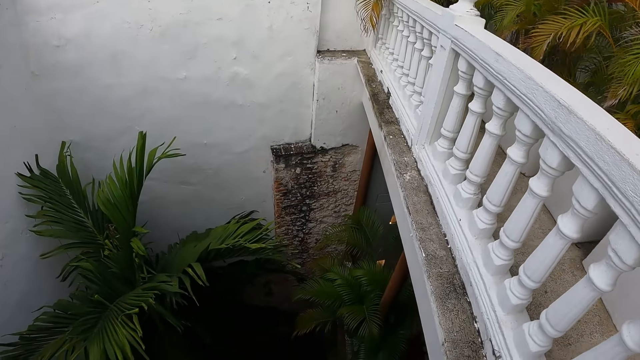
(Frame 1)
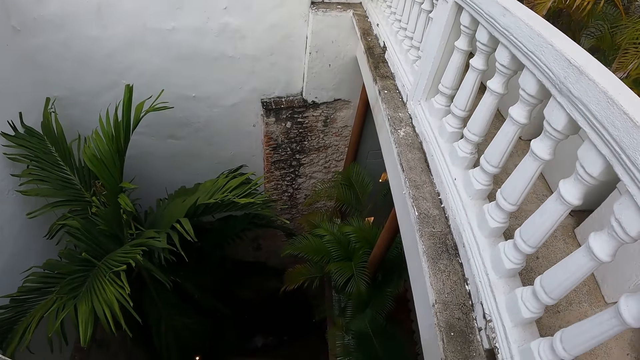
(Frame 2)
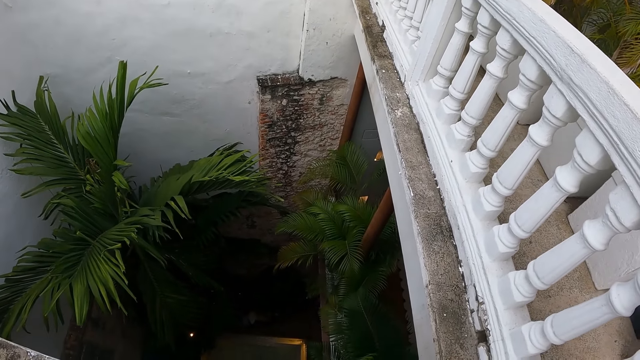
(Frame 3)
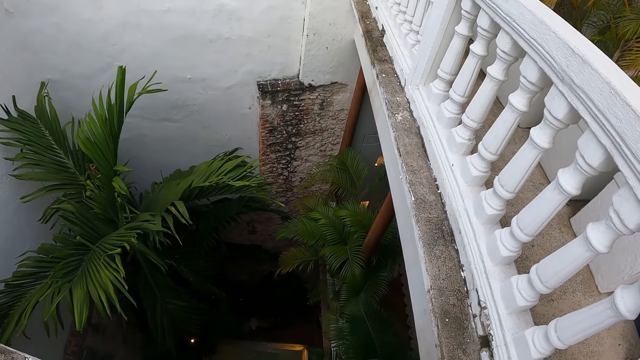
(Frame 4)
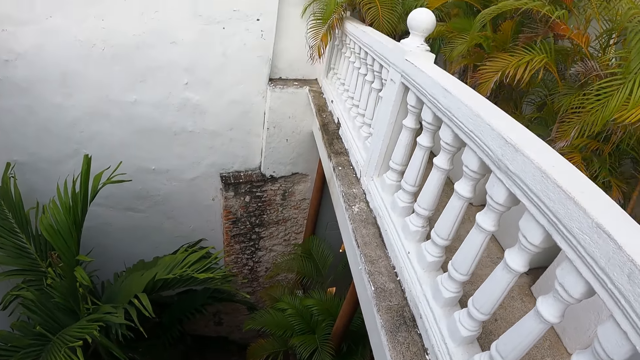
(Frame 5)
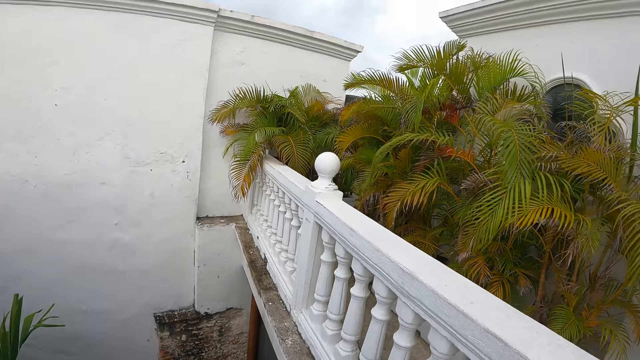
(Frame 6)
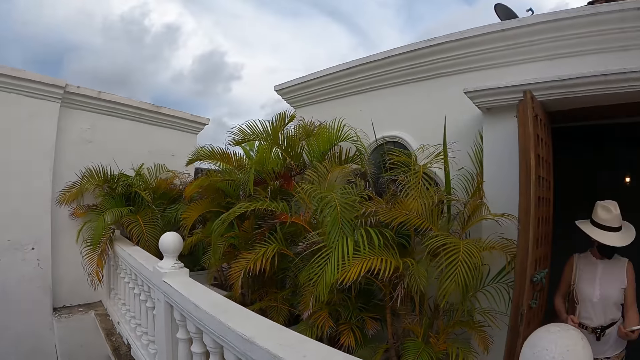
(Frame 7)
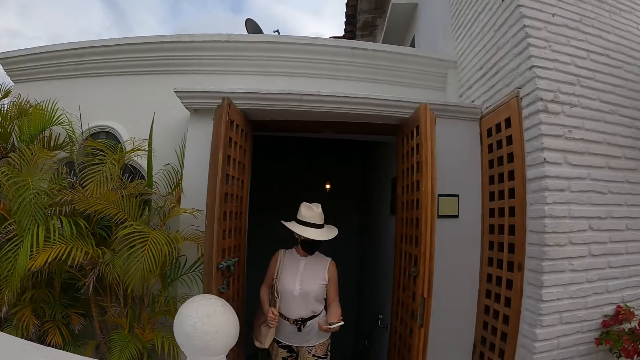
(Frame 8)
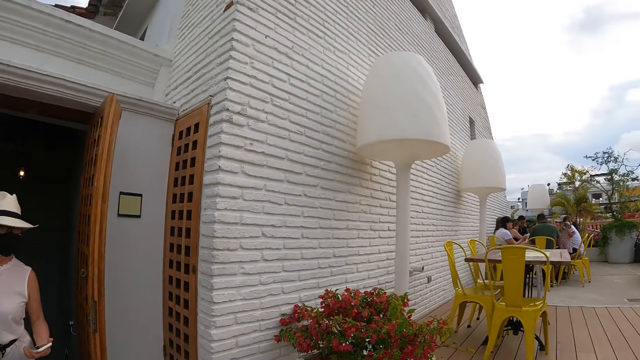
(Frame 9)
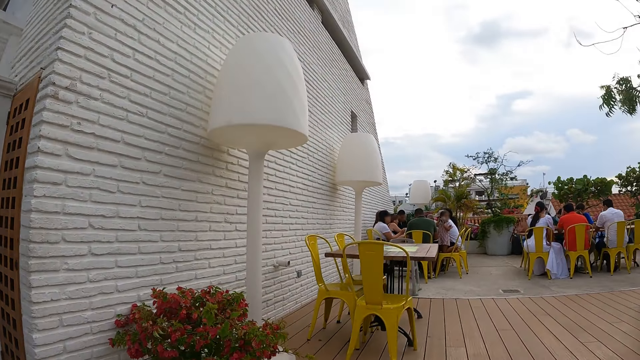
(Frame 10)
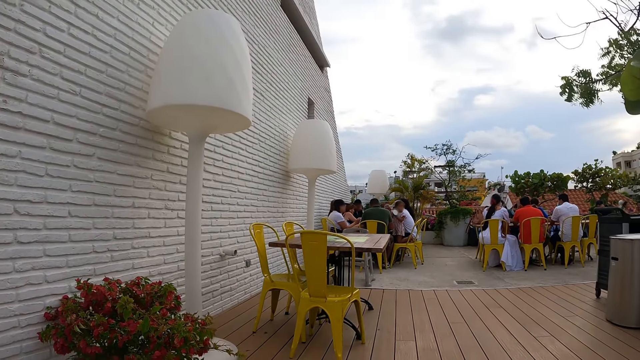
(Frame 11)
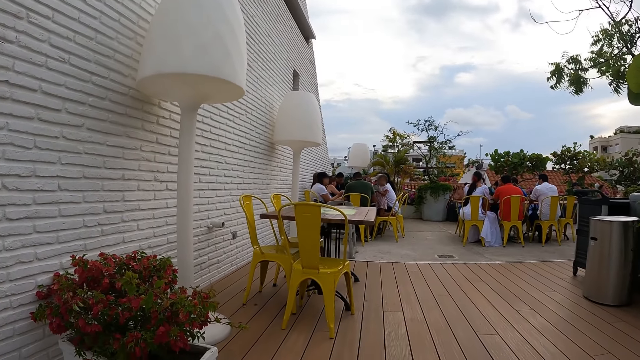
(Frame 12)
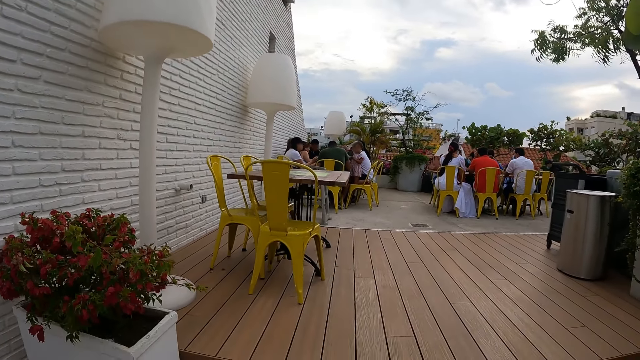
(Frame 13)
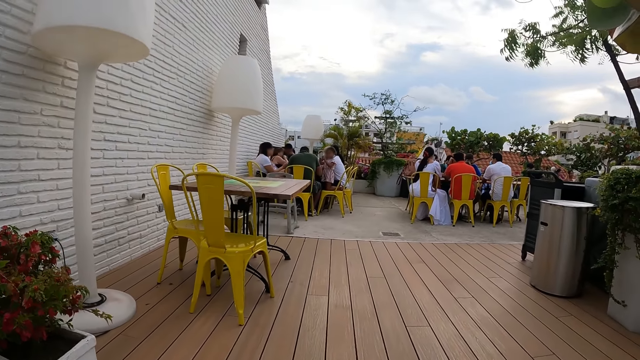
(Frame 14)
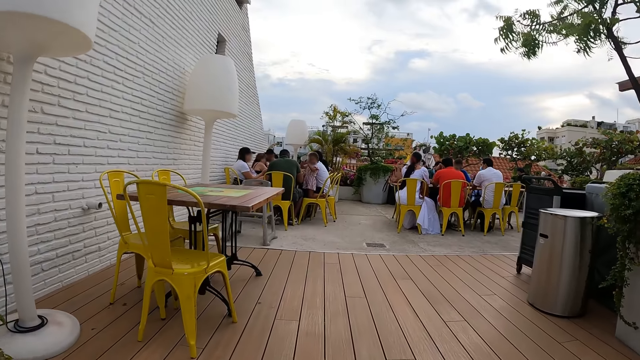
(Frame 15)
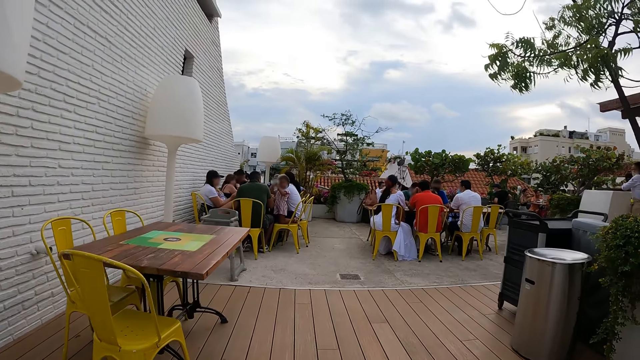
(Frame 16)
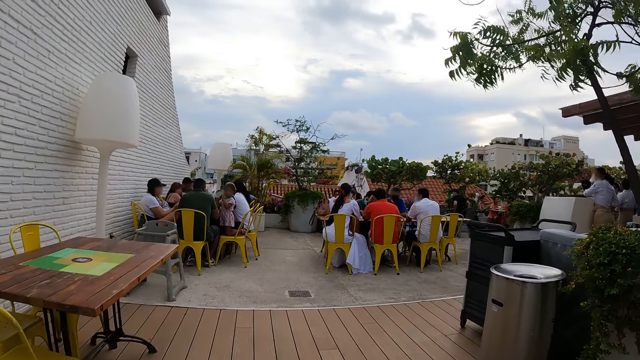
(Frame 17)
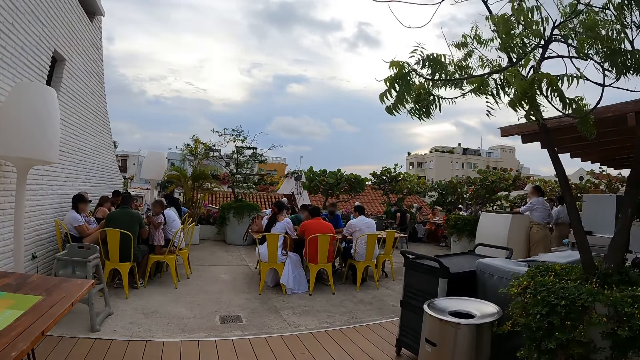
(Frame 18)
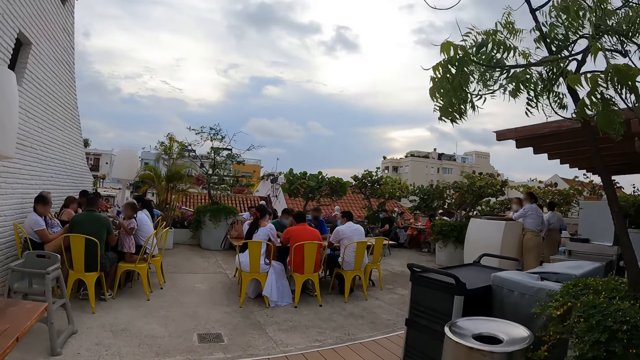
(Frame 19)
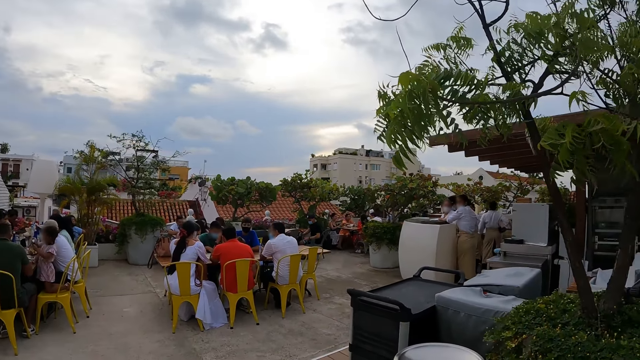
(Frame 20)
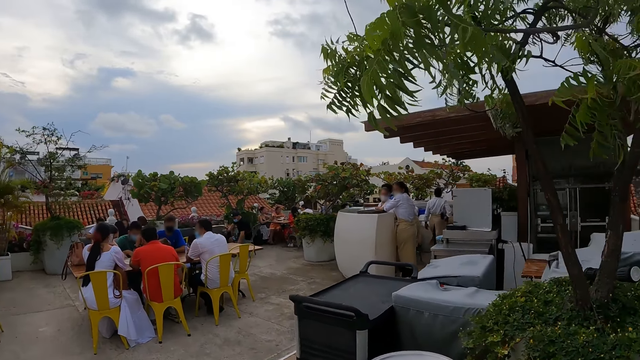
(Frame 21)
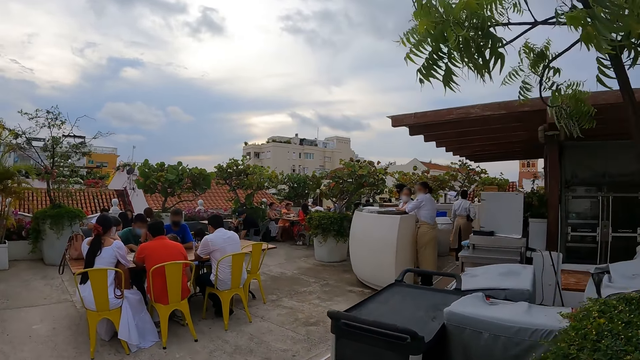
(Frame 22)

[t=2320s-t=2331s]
The camera wearer looks downstairs through the balcony. They look around the restaurant and walk around the restaurant.

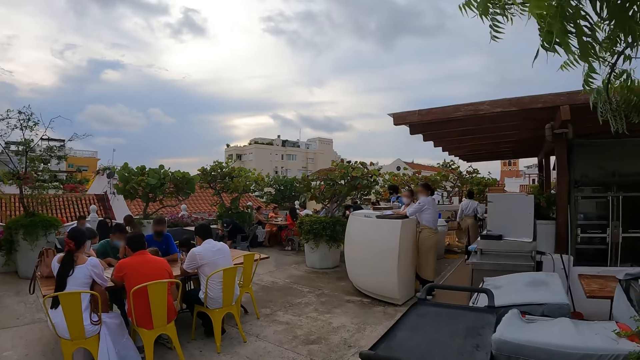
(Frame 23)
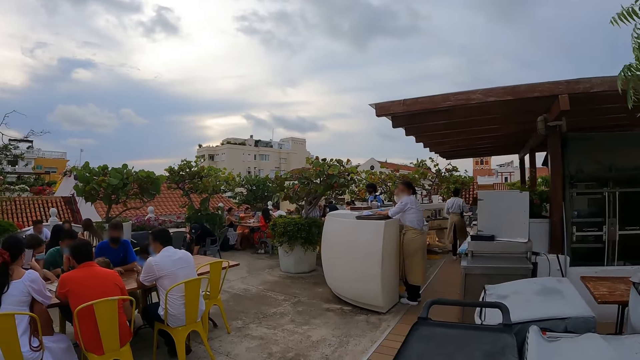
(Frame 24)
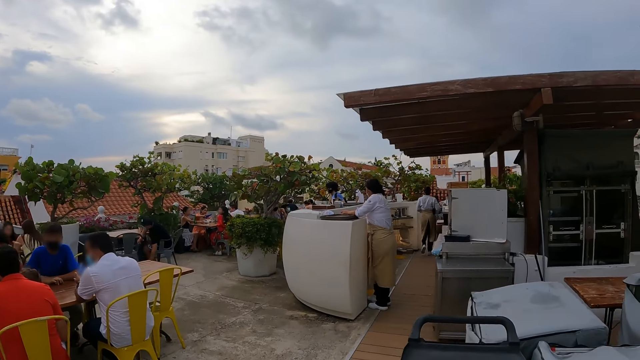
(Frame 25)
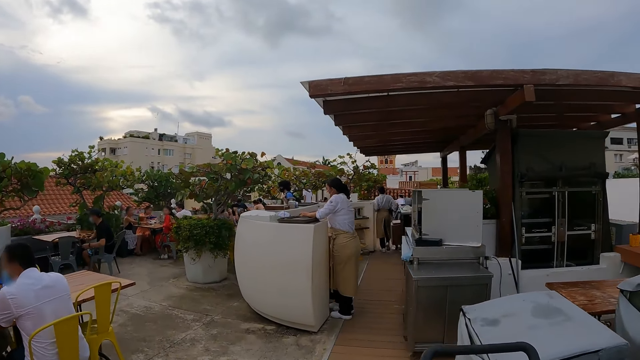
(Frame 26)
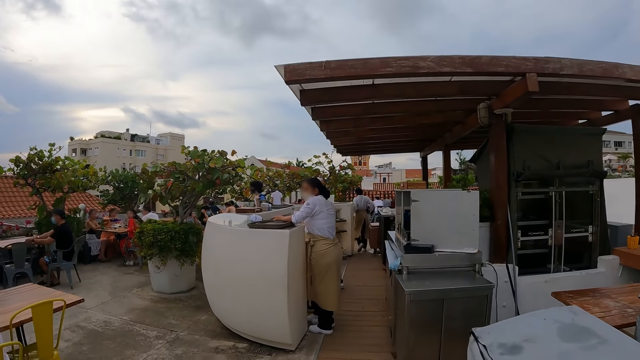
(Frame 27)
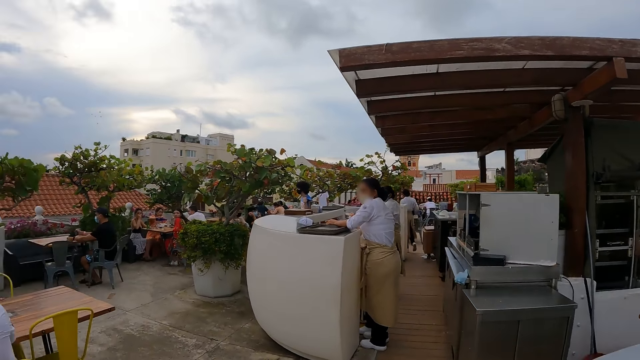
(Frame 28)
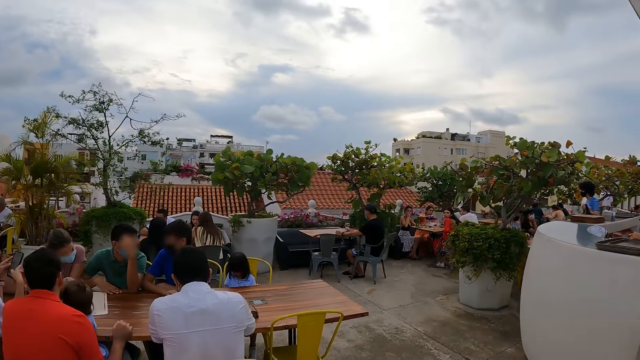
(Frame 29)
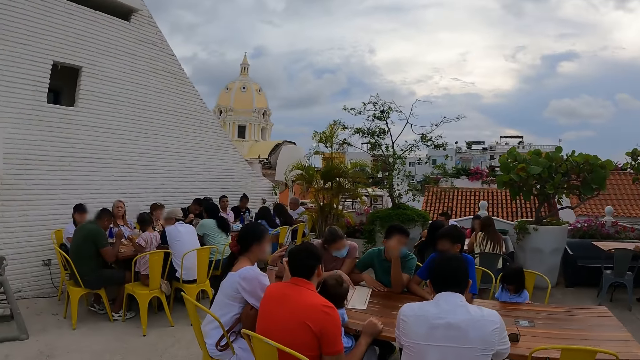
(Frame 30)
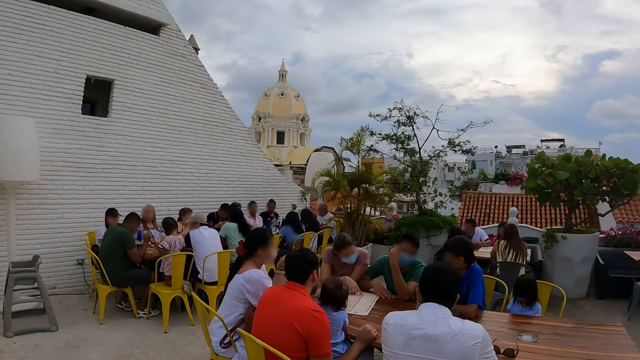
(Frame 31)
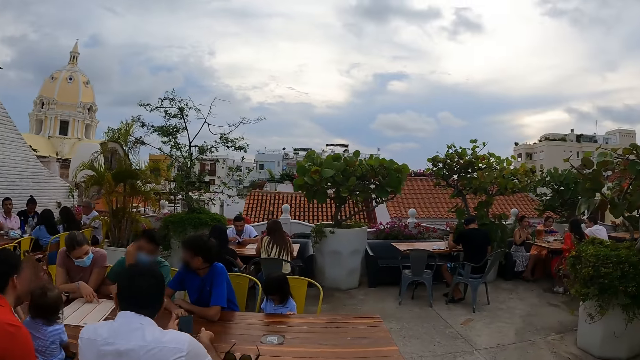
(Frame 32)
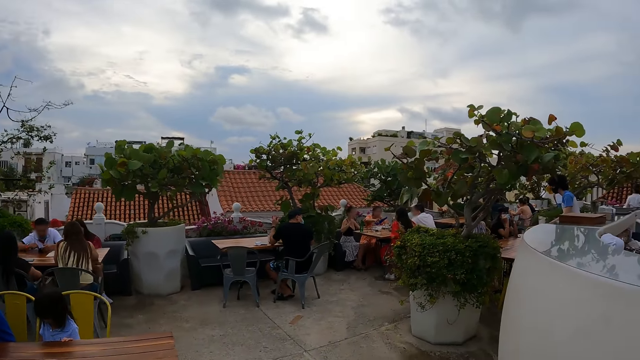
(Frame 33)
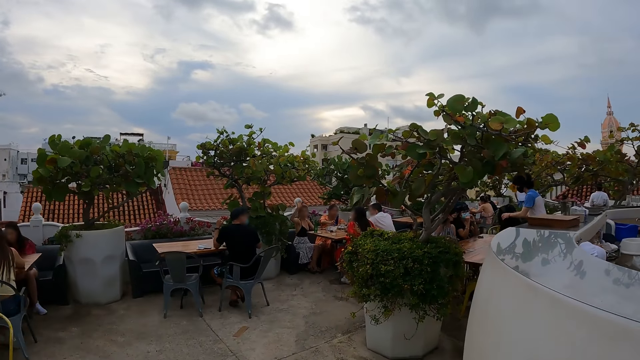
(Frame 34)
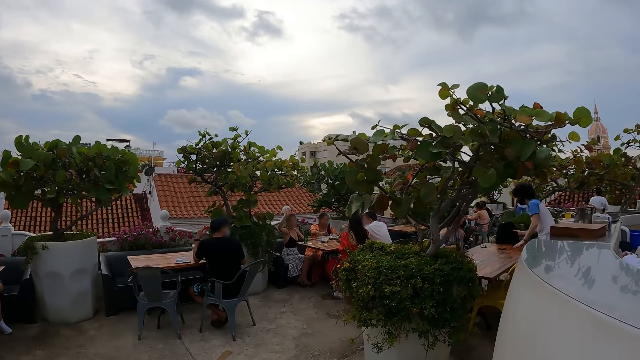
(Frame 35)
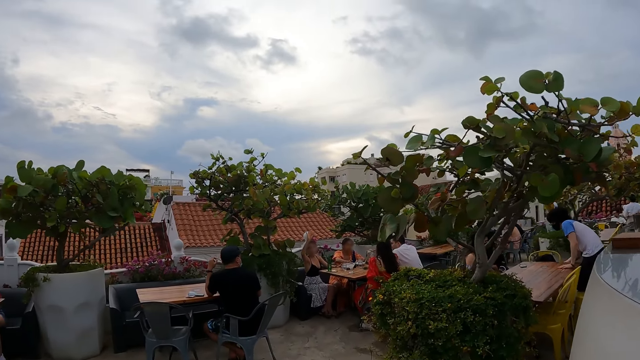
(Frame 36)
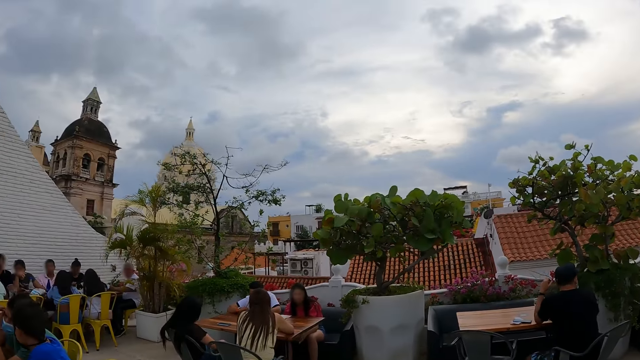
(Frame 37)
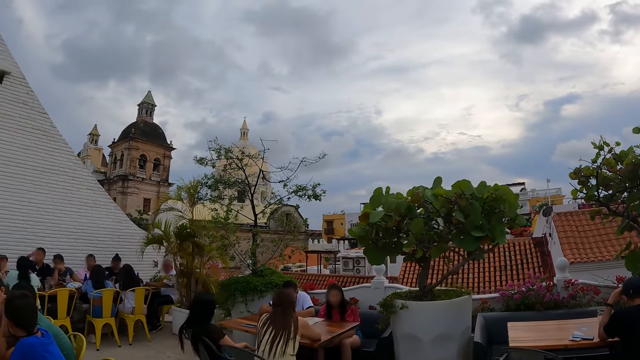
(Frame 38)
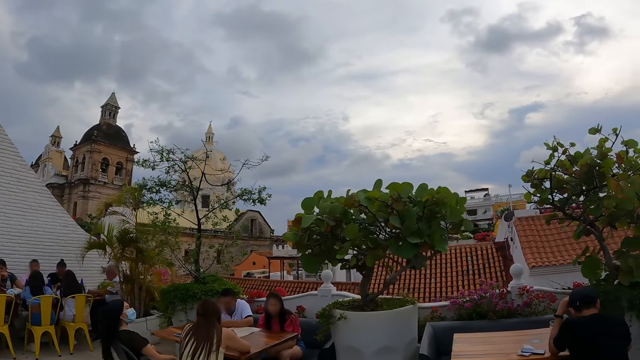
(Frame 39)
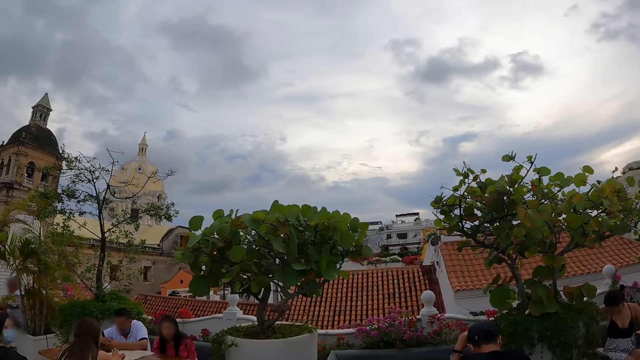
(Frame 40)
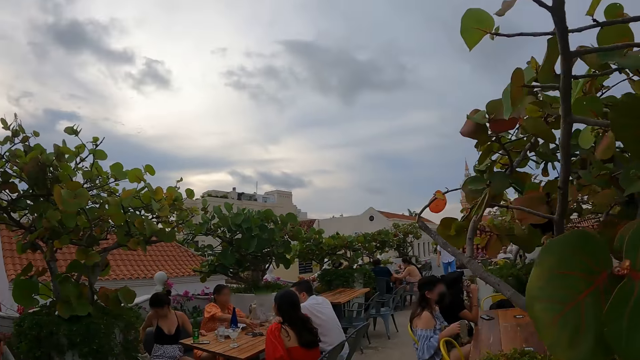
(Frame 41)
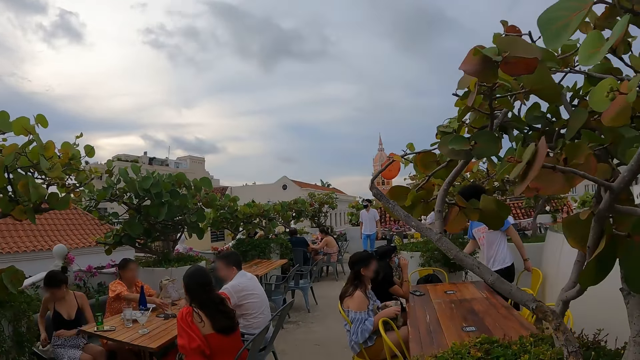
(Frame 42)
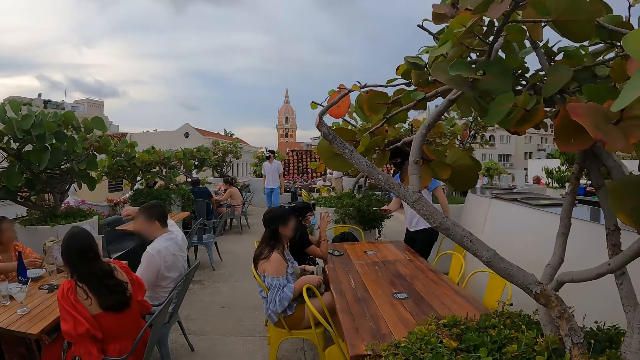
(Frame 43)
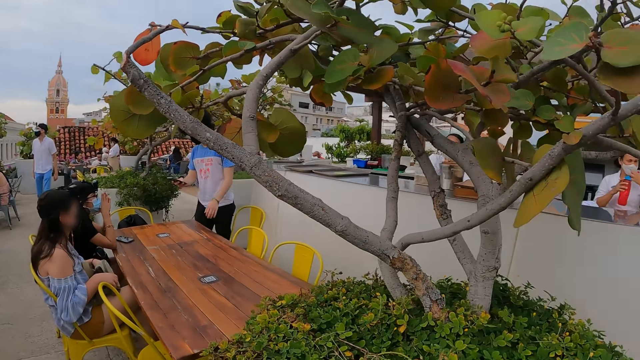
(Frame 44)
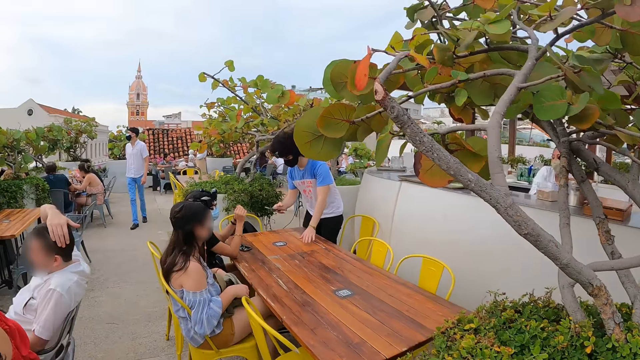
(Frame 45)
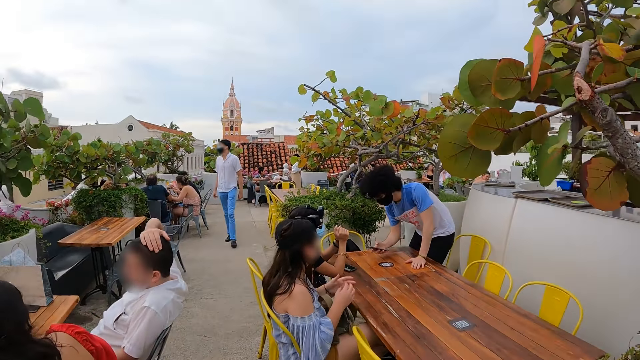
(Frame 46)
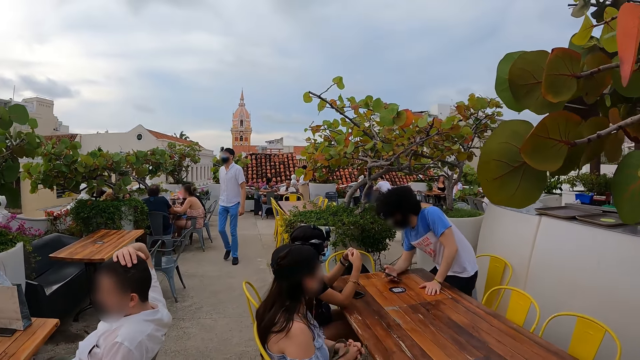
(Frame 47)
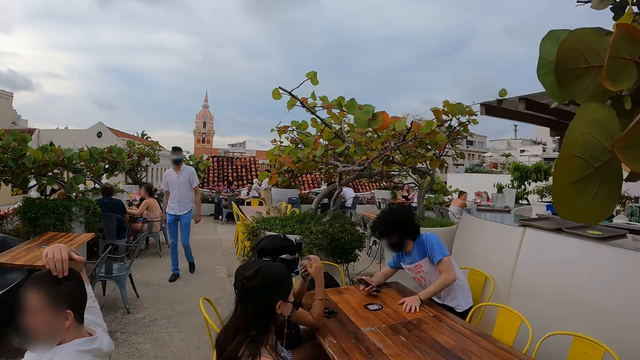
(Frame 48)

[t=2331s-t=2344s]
The camera wearer looks around the restaurant and walks around the restaurant. They look around the restaurant and walk around the restaurant.
